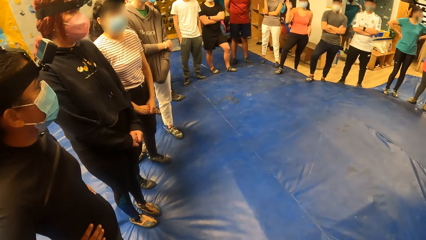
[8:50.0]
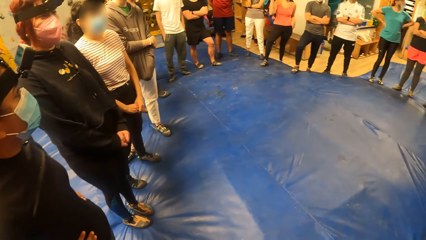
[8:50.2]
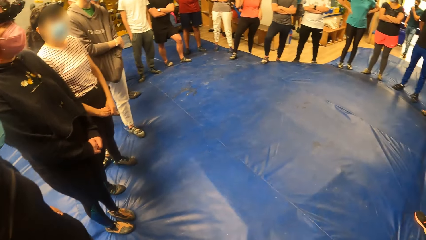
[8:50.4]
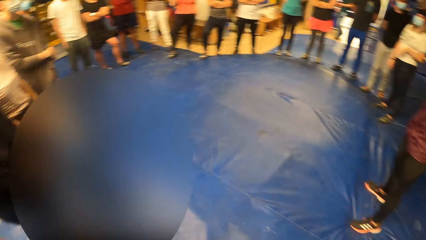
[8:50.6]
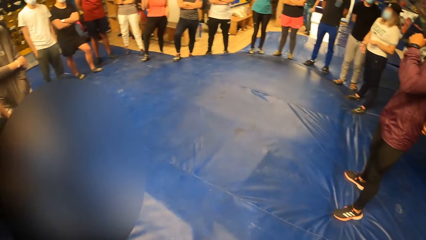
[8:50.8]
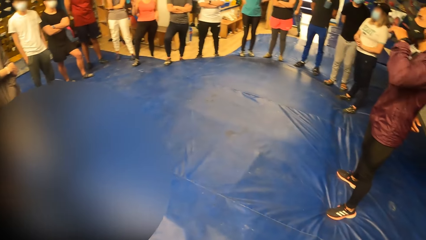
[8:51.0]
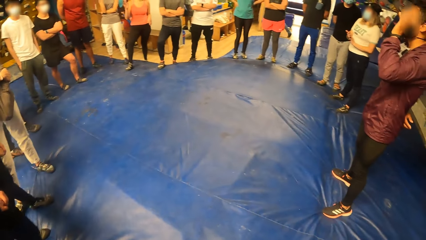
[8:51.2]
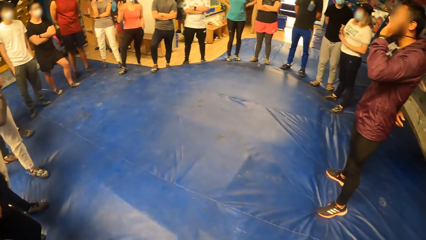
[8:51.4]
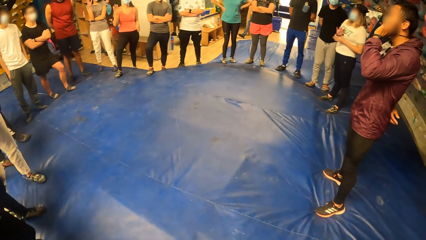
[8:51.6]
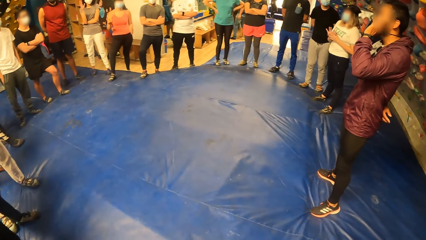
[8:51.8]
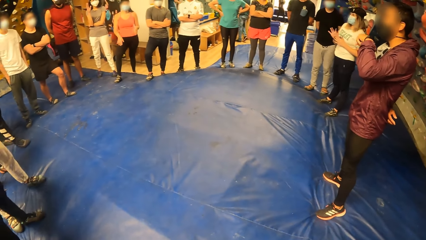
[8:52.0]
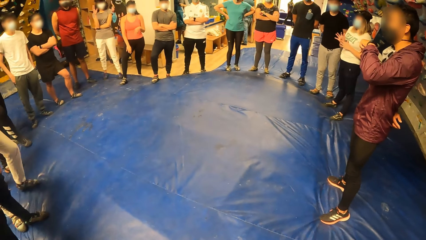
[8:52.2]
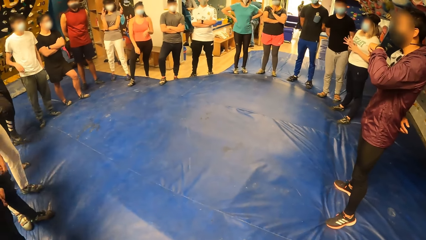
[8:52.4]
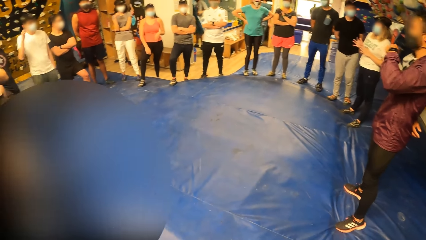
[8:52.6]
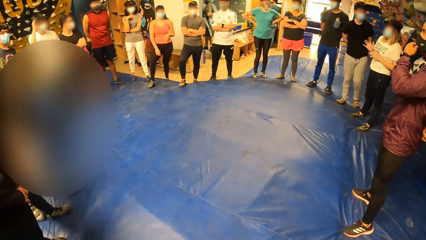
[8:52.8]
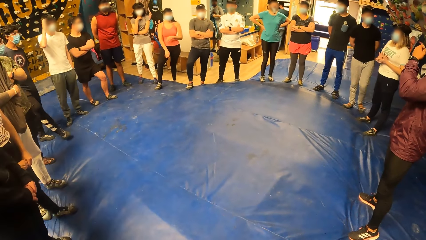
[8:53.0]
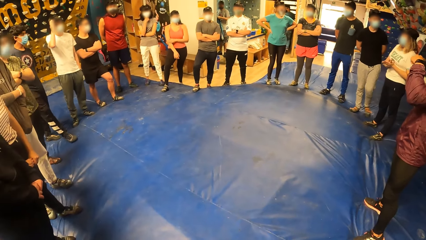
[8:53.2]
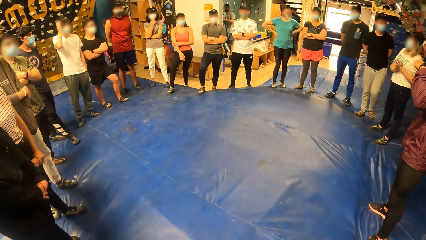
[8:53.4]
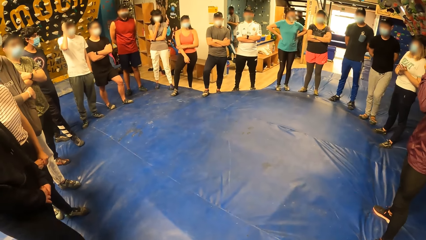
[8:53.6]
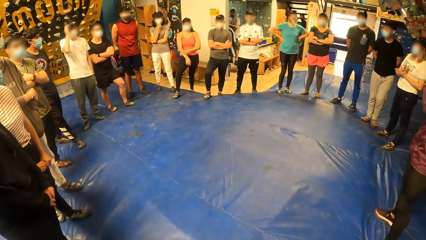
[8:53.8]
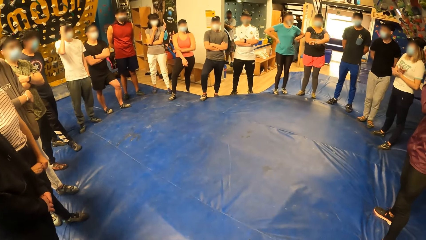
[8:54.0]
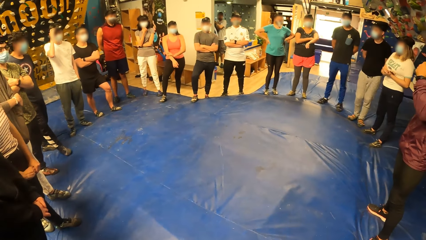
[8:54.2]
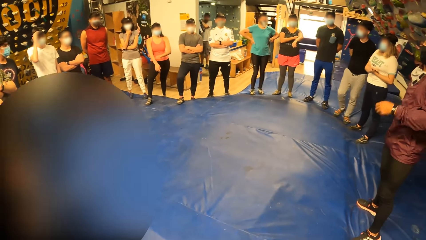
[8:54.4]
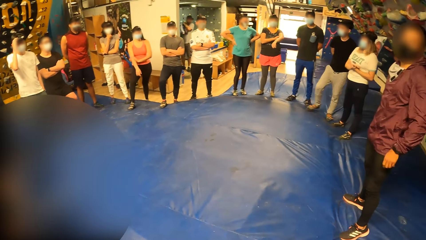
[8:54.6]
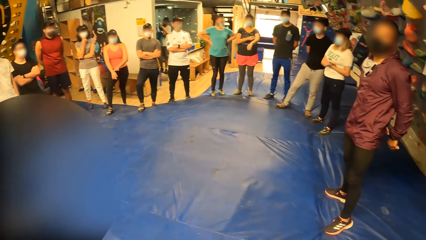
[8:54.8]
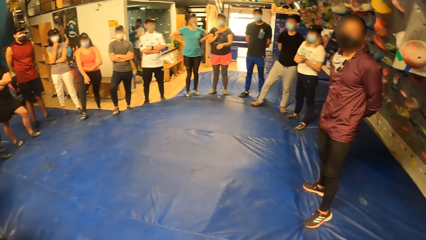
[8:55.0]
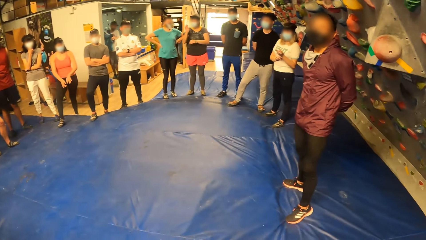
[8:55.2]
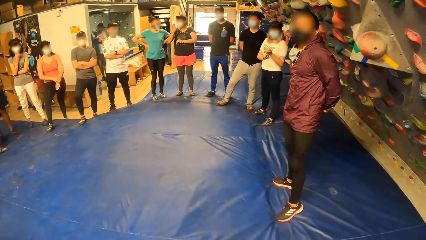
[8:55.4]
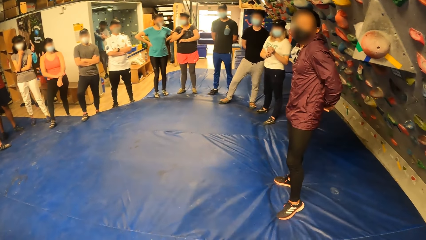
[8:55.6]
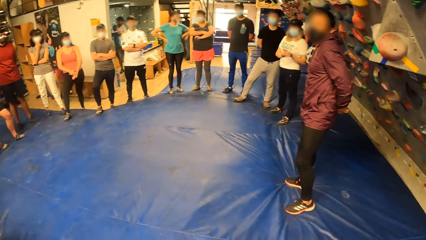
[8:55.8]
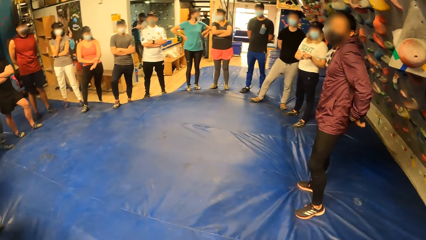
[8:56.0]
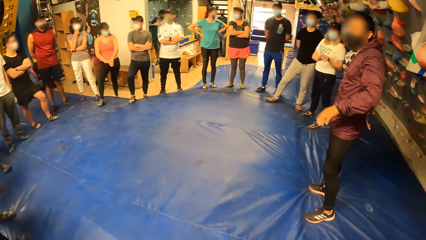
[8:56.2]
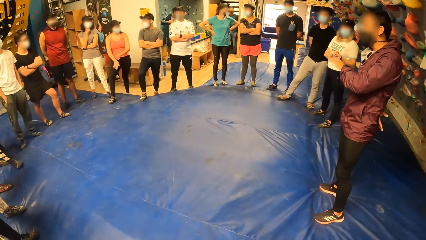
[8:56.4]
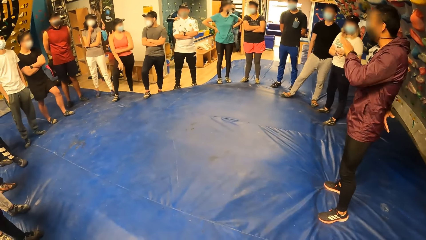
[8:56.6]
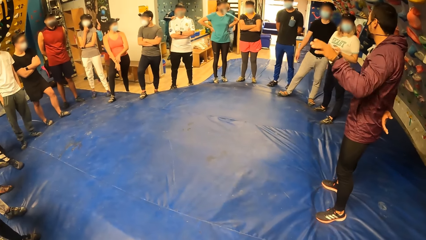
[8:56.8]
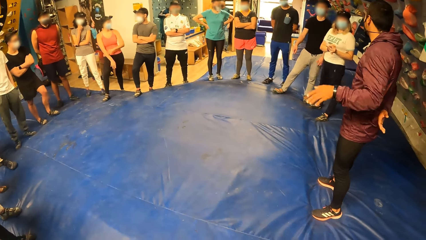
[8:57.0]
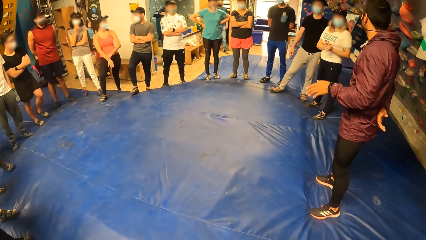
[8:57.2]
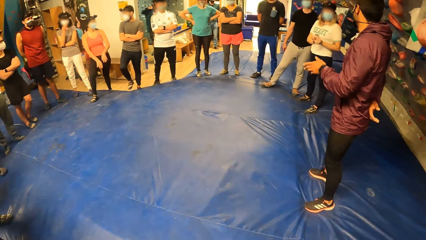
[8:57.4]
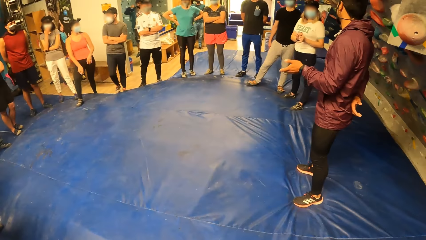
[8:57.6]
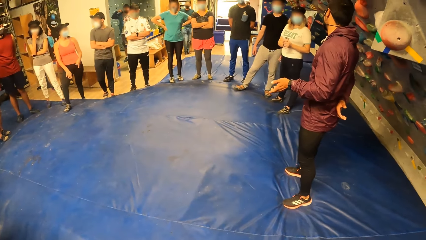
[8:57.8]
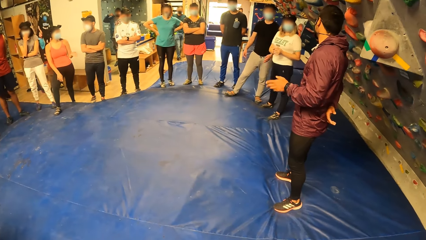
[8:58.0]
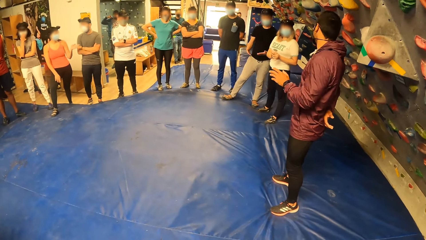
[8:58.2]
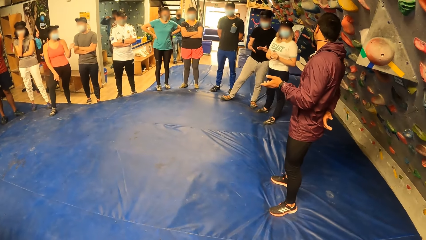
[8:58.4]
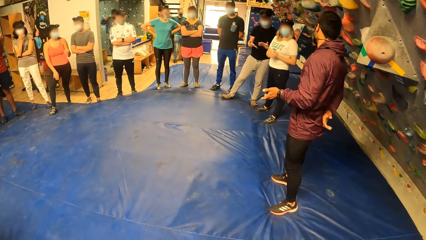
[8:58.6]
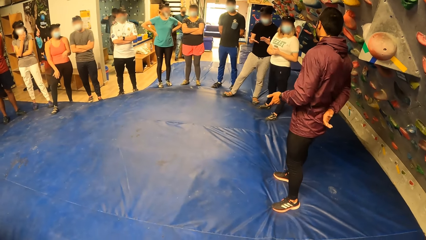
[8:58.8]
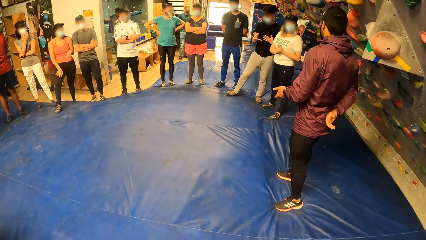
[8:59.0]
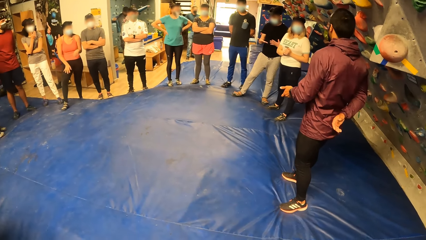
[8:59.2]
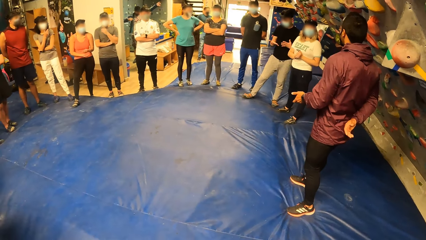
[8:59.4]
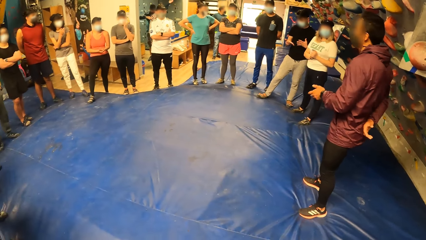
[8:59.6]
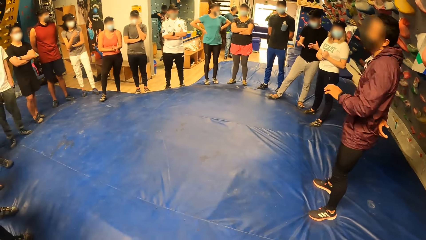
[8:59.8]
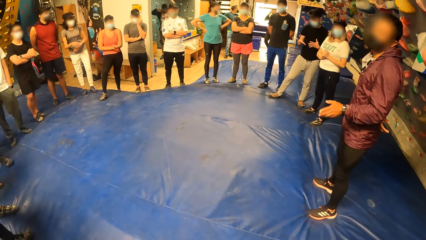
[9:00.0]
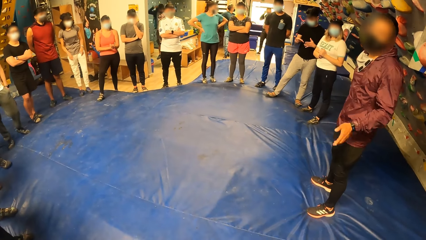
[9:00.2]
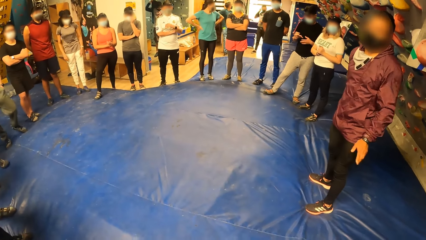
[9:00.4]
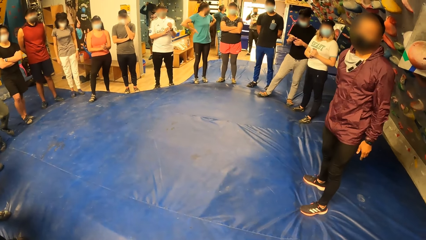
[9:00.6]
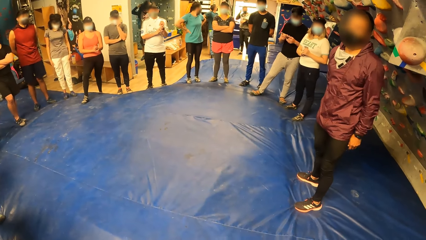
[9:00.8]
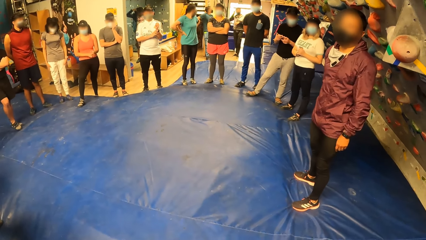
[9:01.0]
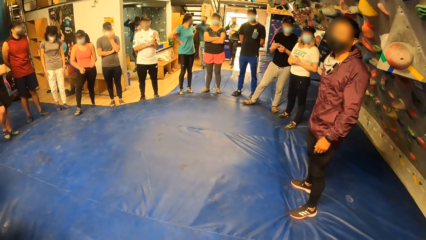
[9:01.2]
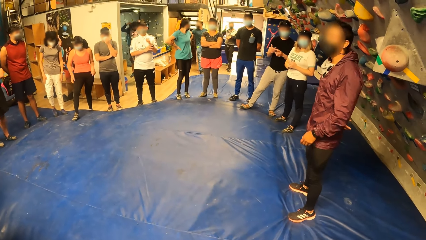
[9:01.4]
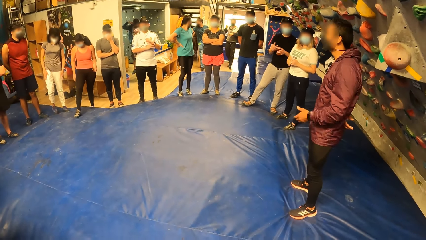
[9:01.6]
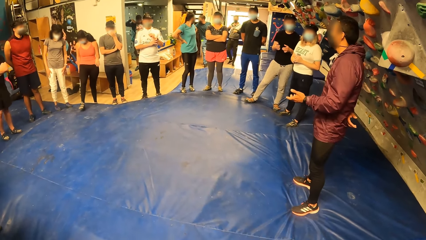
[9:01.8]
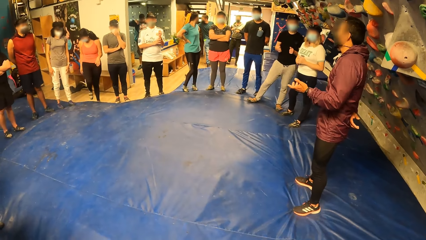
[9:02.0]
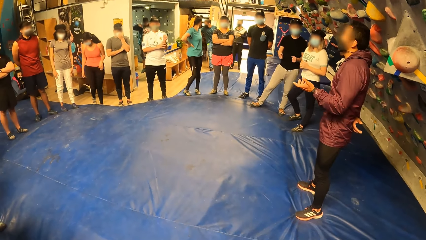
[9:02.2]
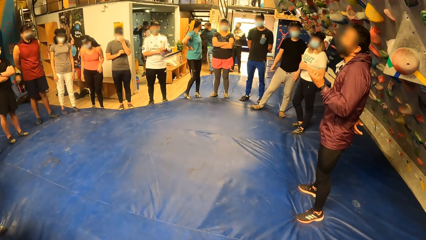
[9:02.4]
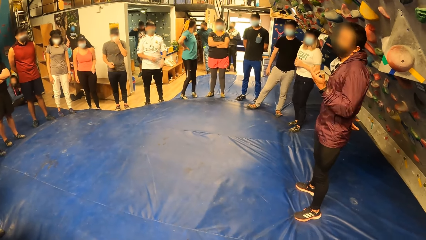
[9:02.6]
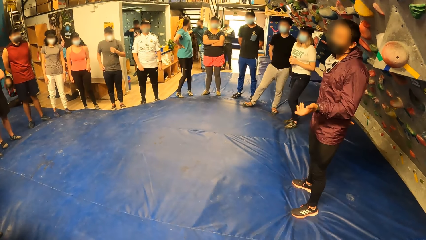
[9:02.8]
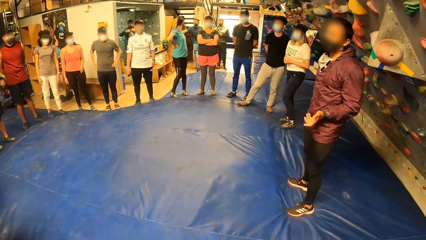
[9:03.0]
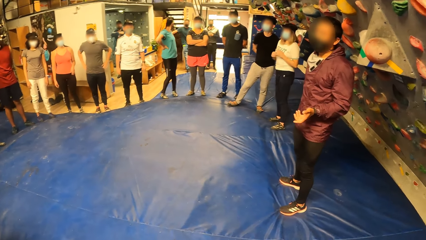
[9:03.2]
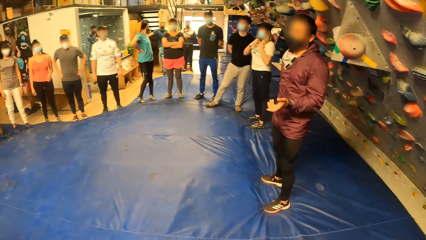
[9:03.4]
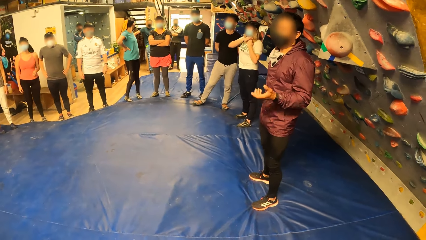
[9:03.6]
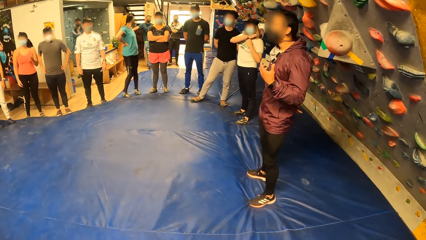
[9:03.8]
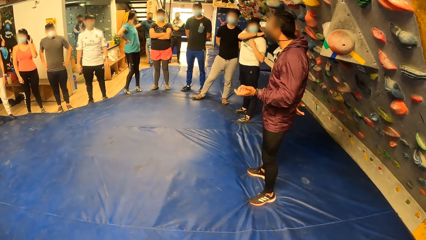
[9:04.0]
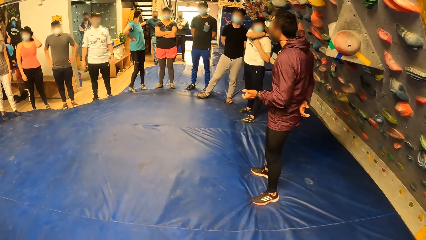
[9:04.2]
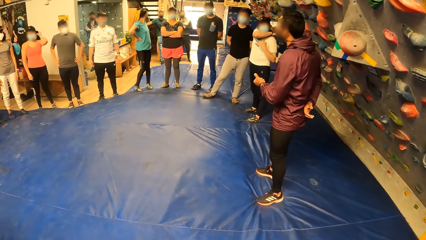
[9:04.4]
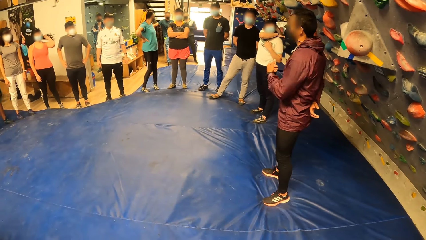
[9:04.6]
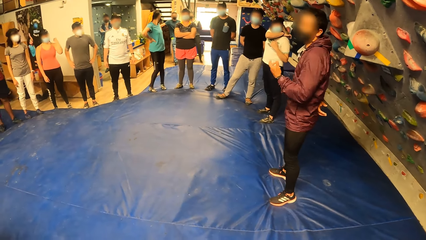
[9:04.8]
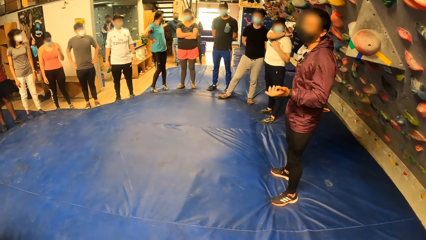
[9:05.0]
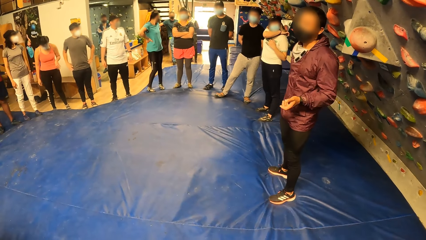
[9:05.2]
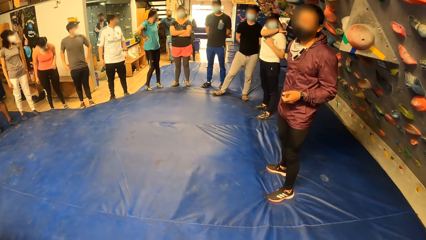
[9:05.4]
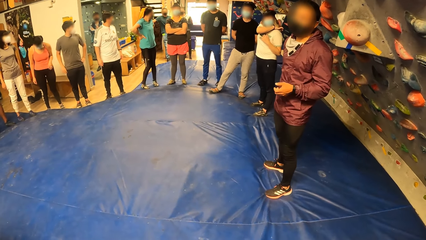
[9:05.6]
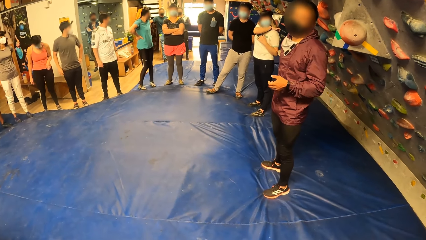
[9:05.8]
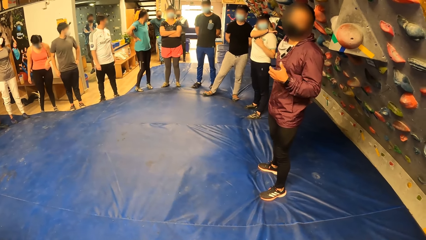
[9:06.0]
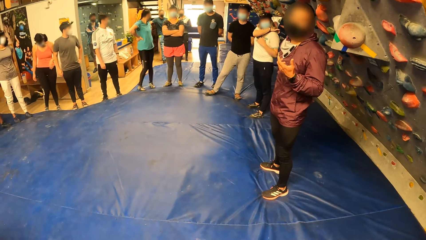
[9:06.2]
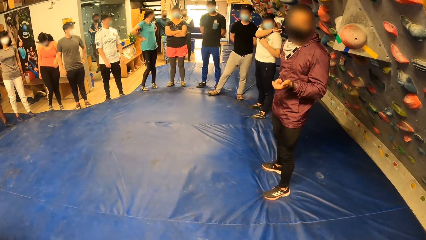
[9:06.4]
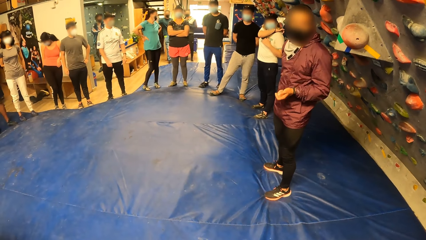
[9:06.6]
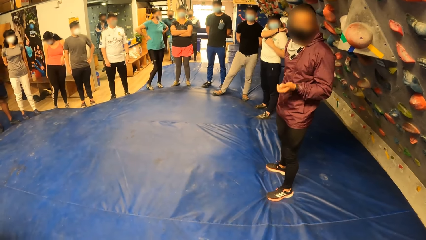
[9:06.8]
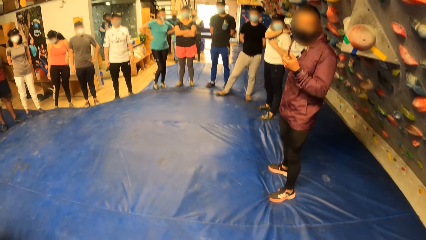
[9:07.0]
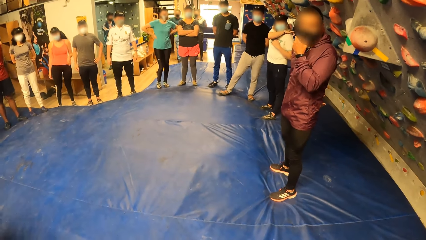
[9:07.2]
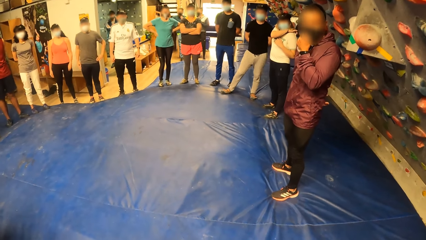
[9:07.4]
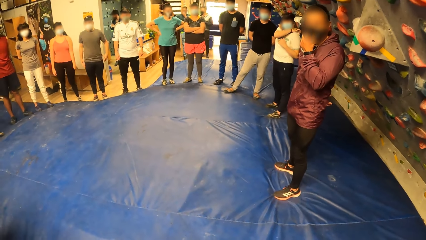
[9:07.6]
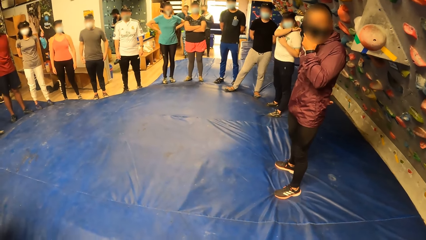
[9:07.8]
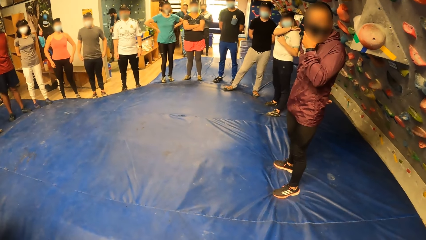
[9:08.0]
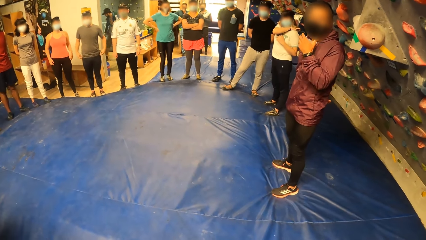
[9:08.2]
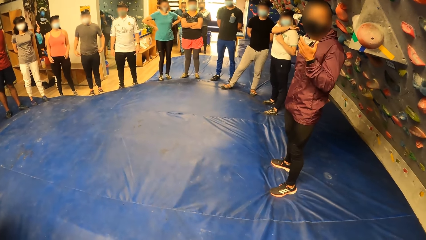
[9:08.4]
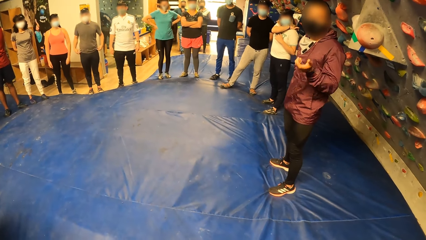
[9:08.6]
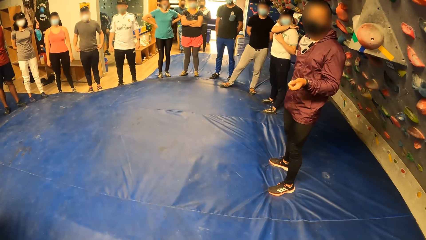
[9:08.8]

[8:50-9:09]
A man wears a jacket with both his hands. Another man drops a bag in a shelf with his right hand. The camera wearer stares at the wall.
